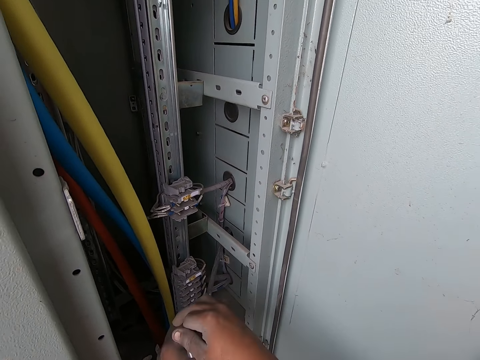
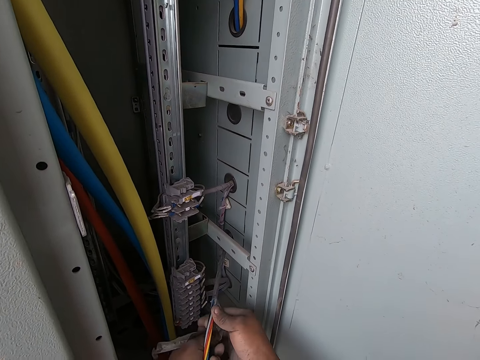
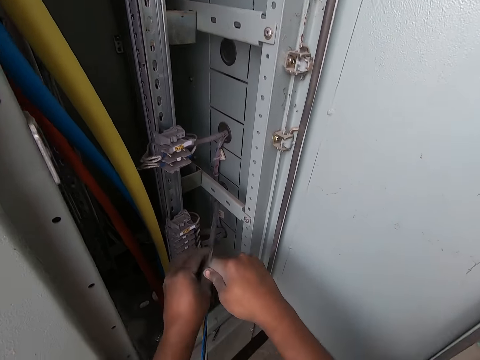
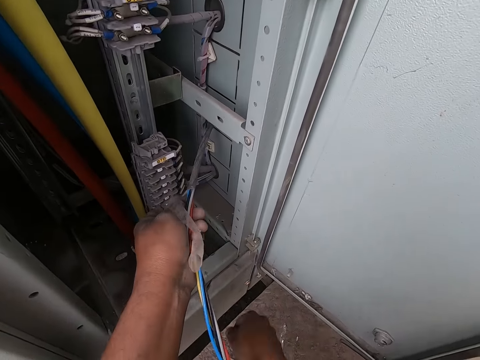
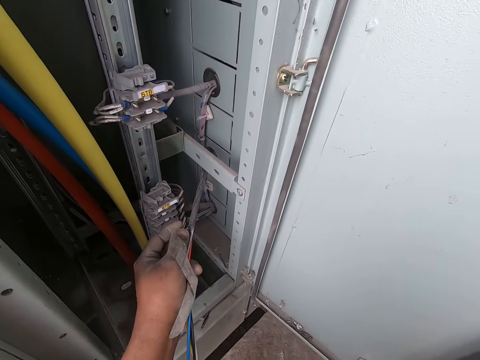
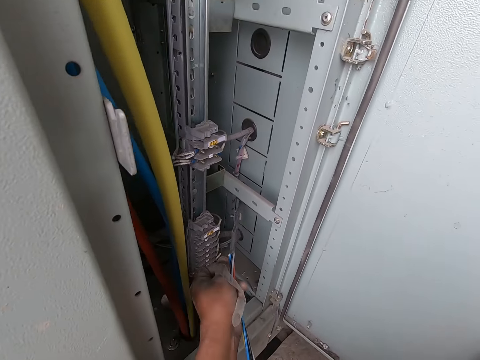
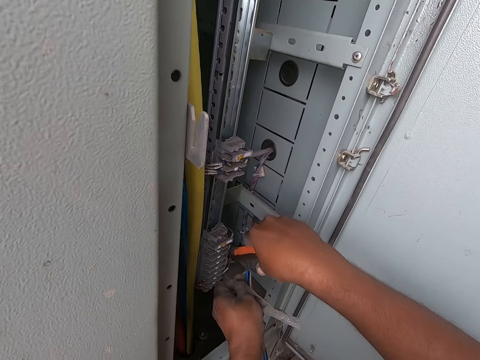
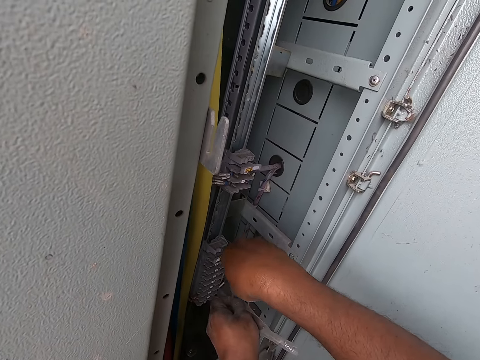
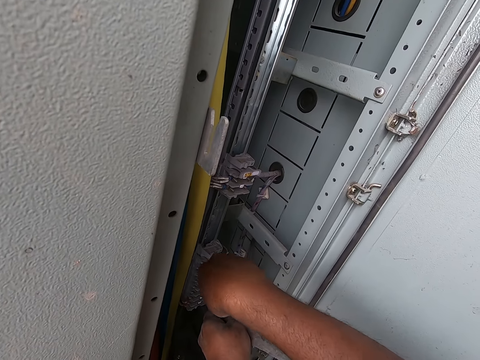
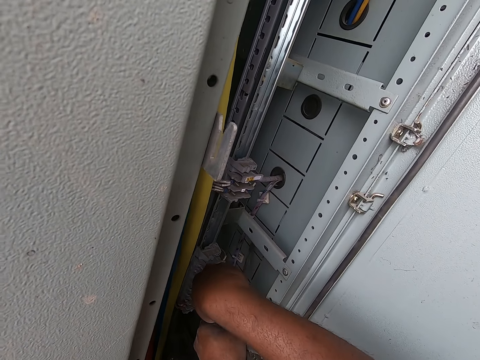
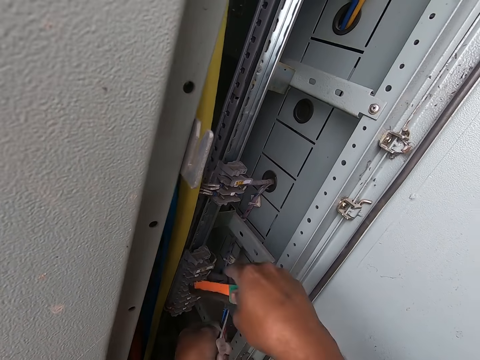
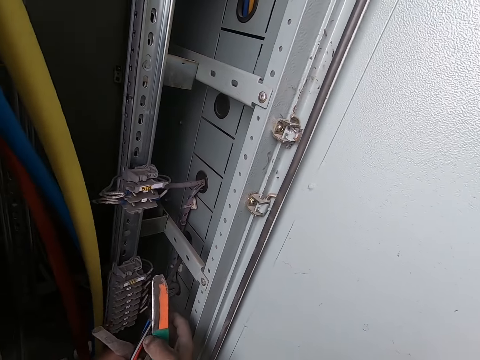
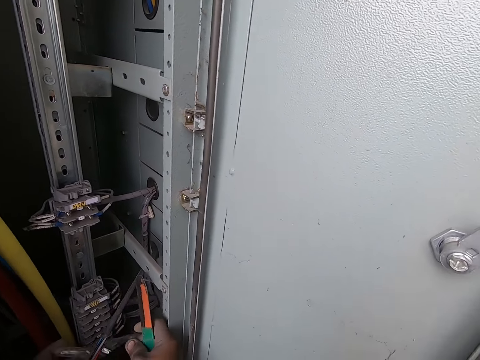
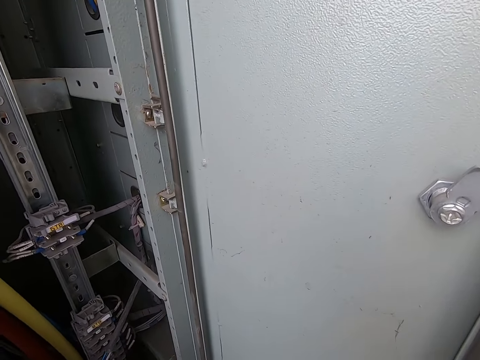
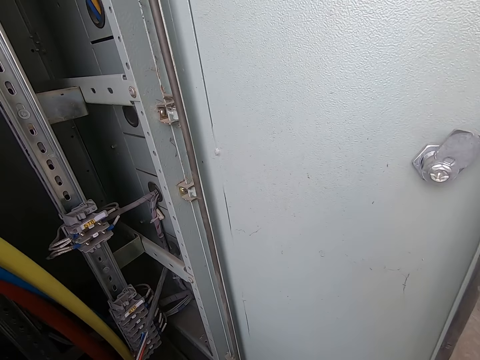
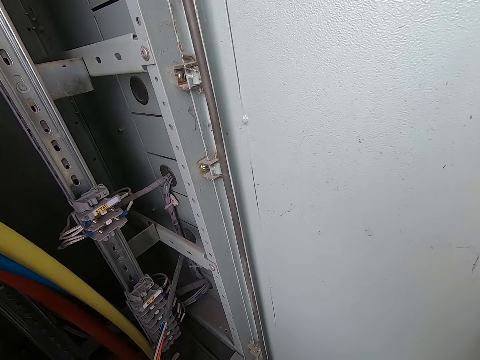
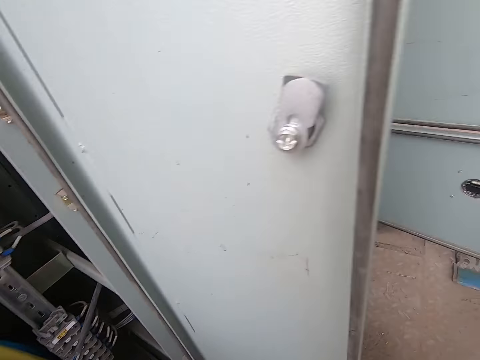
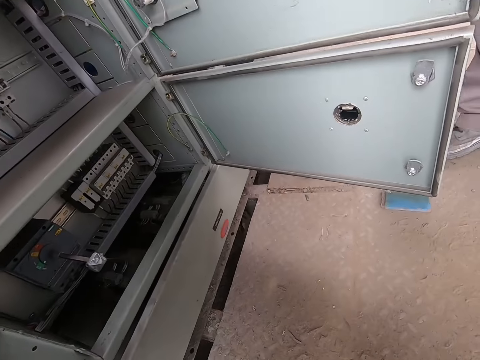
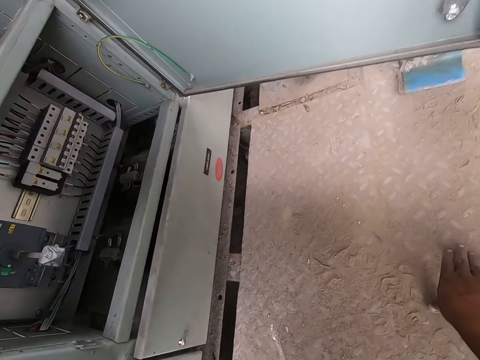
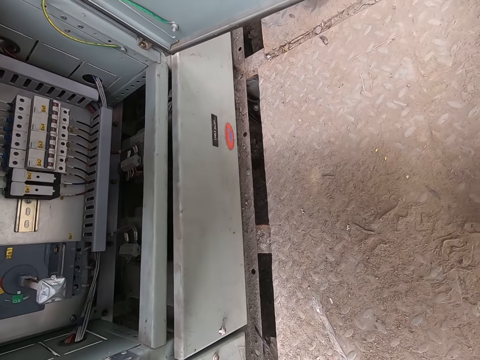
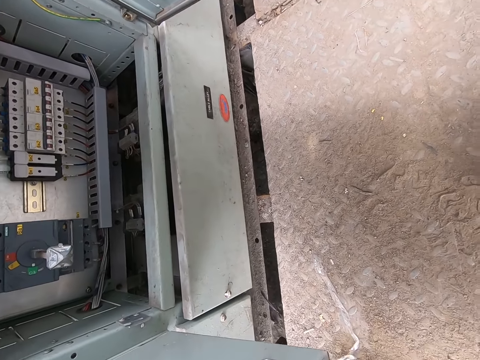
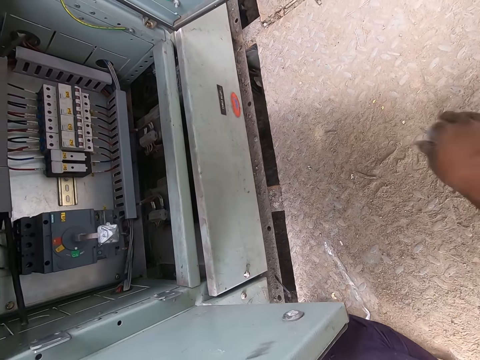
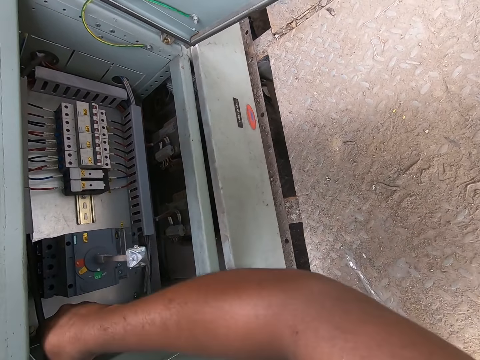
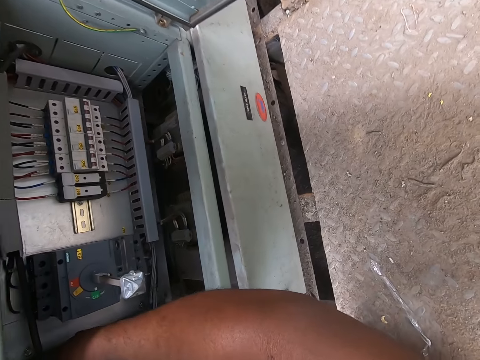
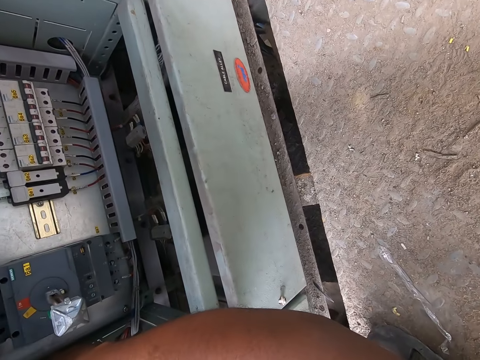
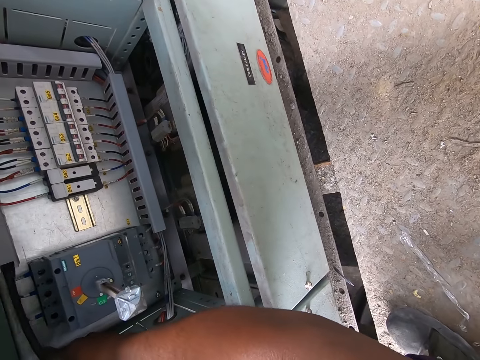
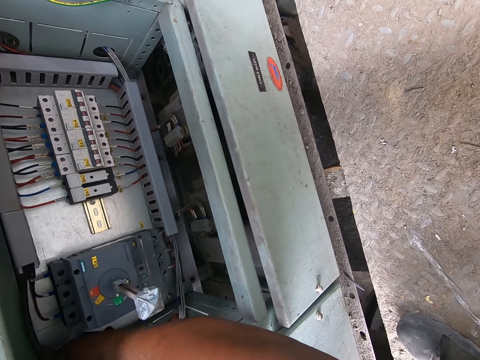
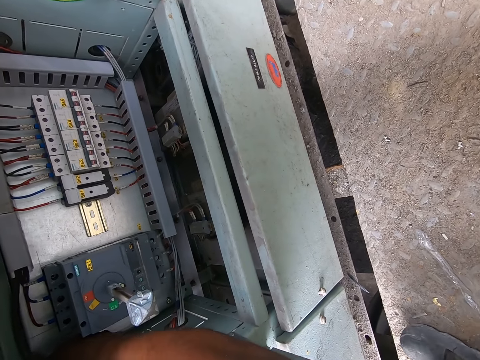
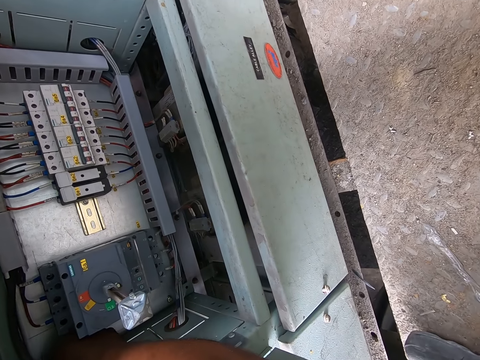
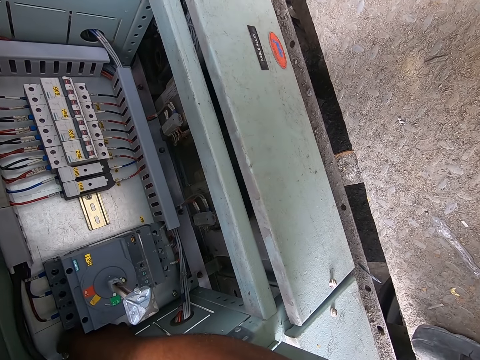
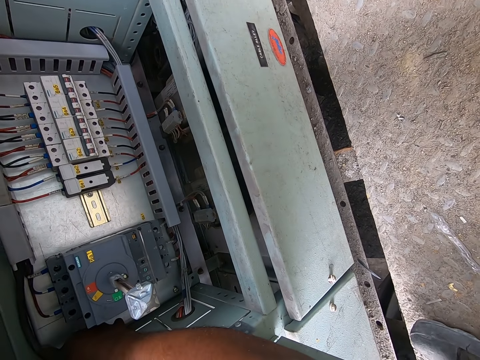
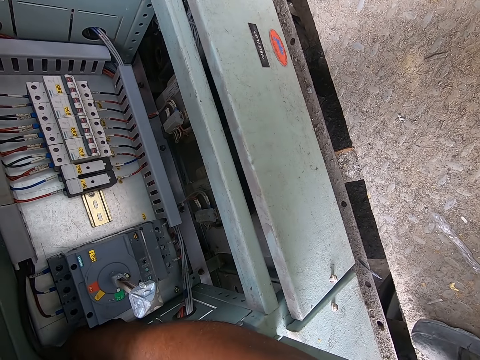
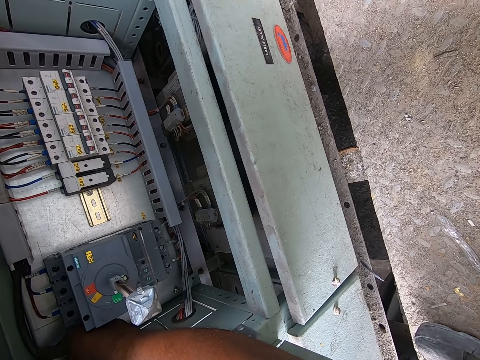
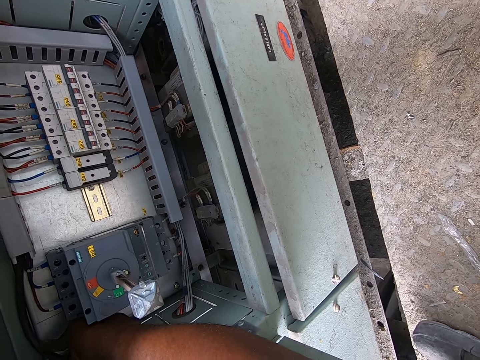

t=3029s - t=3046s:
The camera wearer picks up the knife from the floor with his right hand. He cuts the polymer from the cable with the knife in his right hand. He fixes a cable in the switchboard with his right hand.

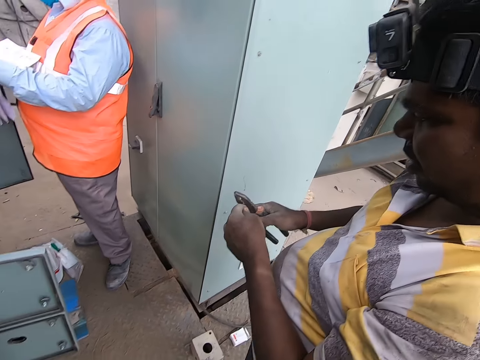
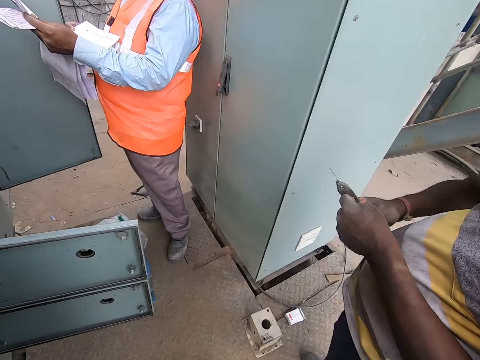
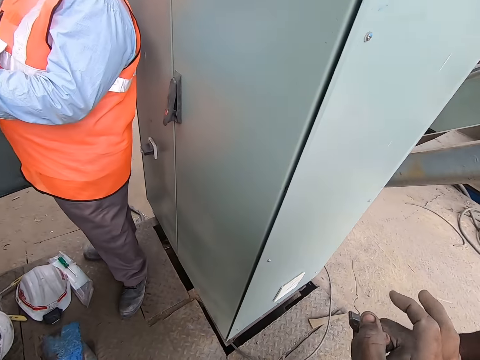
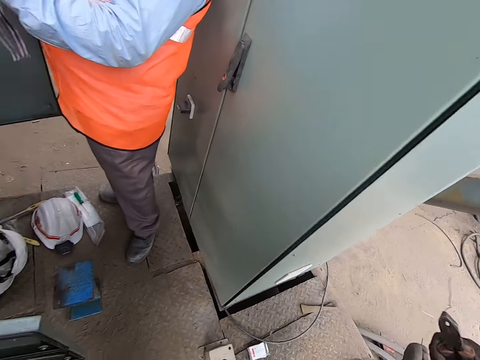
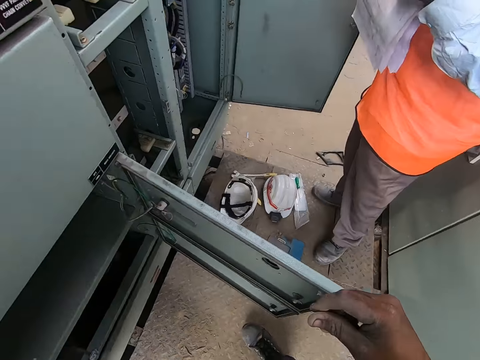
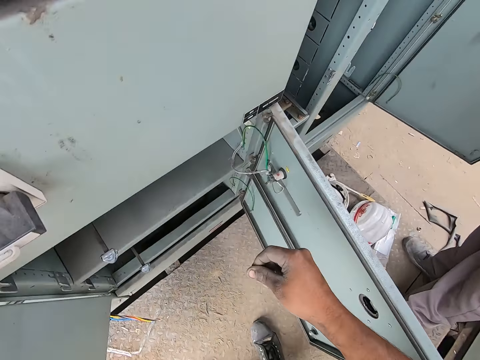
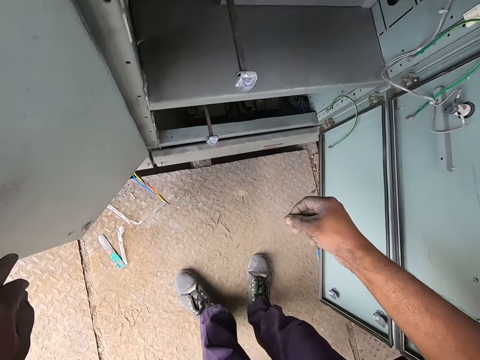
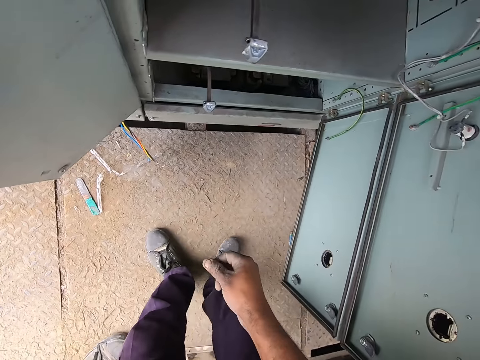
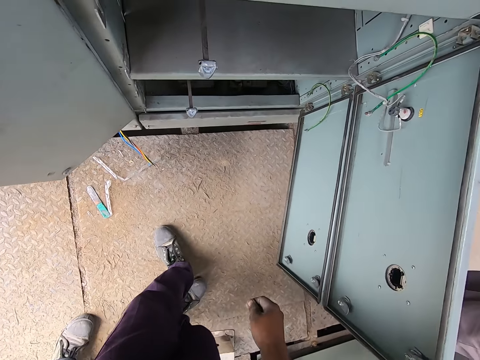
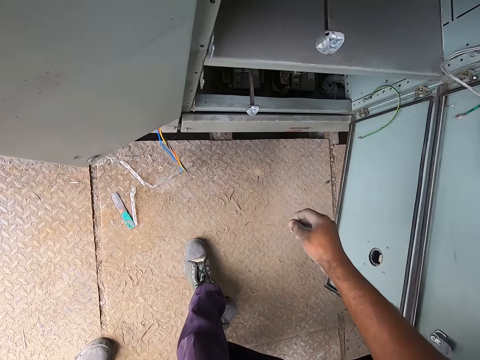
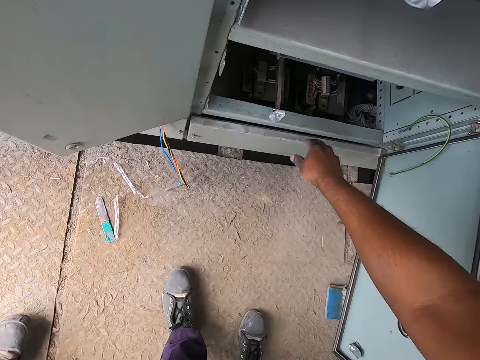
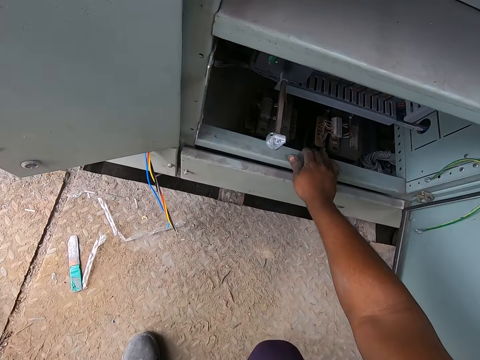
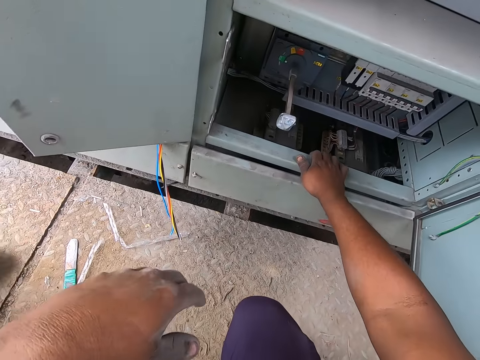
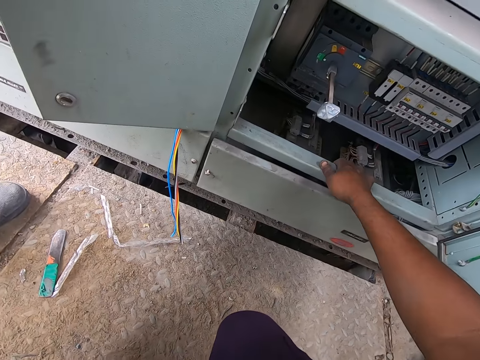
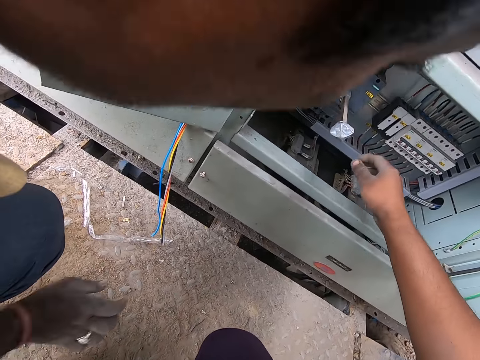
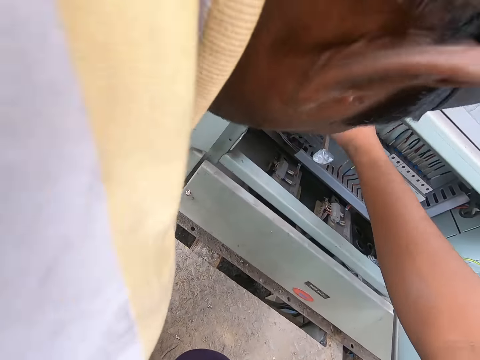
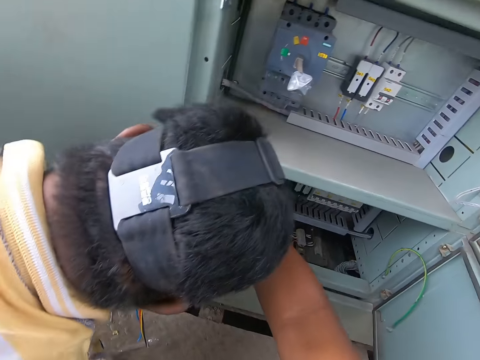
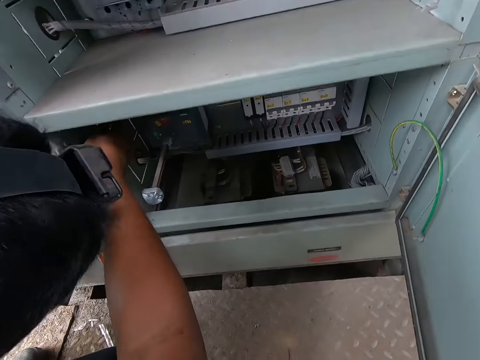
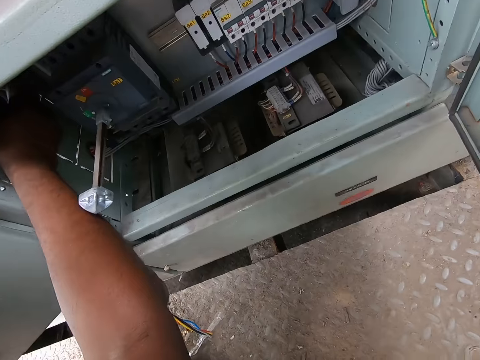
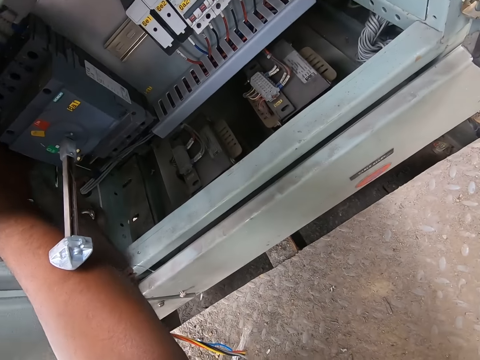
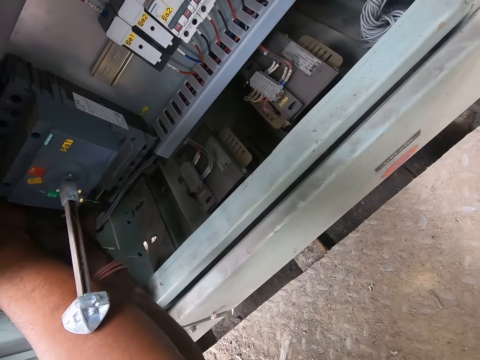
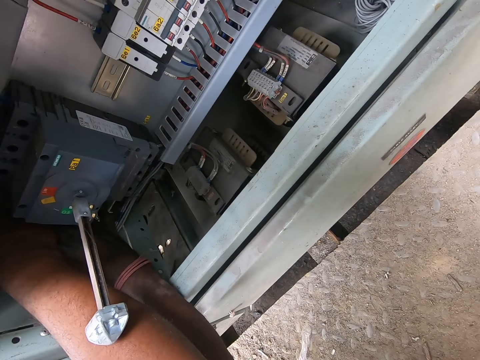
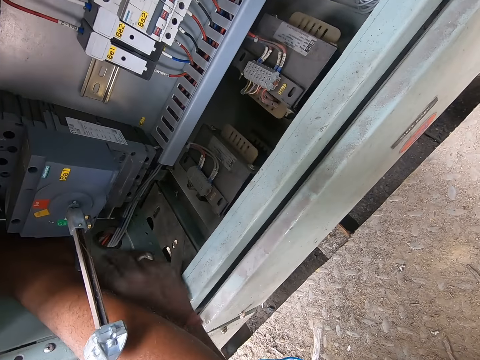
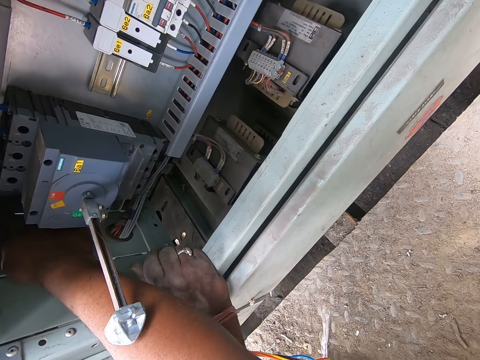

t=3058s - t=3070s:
A man holds a plier. The camera wearer touches the switchboard cover with his right hand. He touches a wire. He fixes the cable in the switchboard with his right hand. The man interacts with the camera wearer, dips his right hand in the switchboard, and touches the switchboard cover with his right hand.
